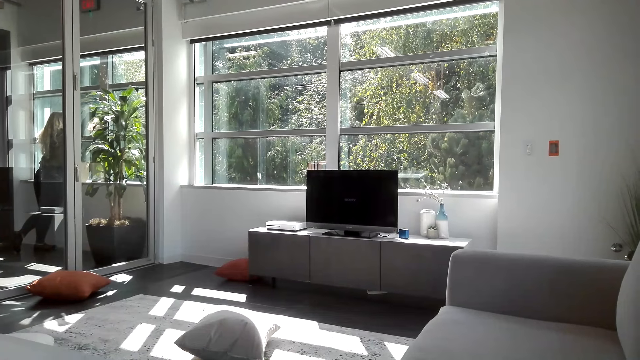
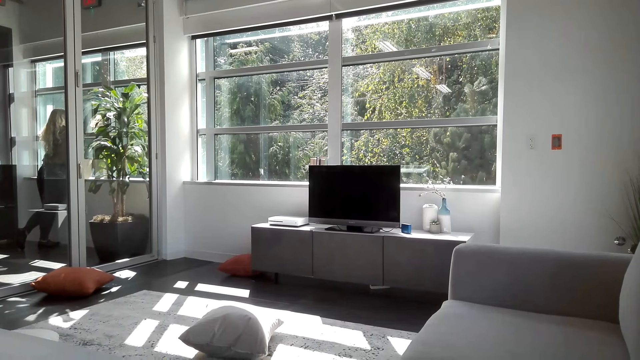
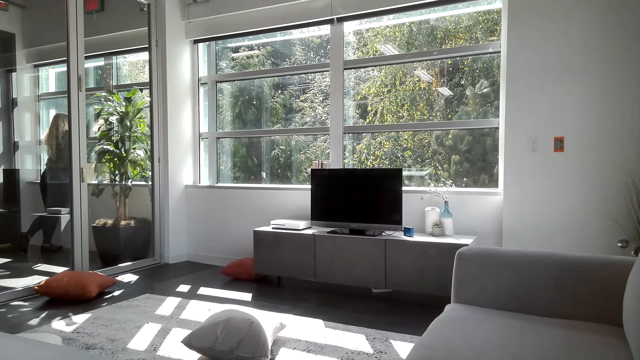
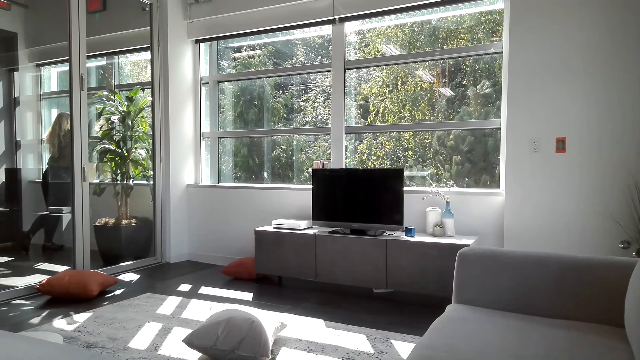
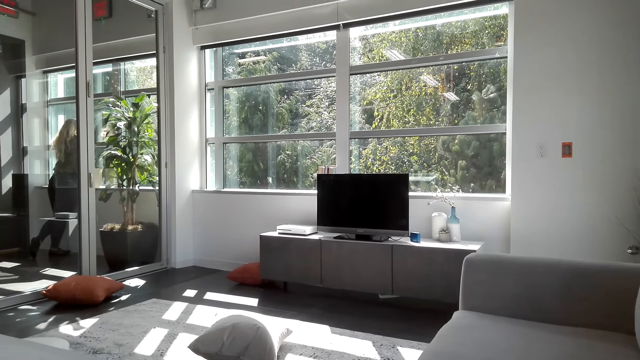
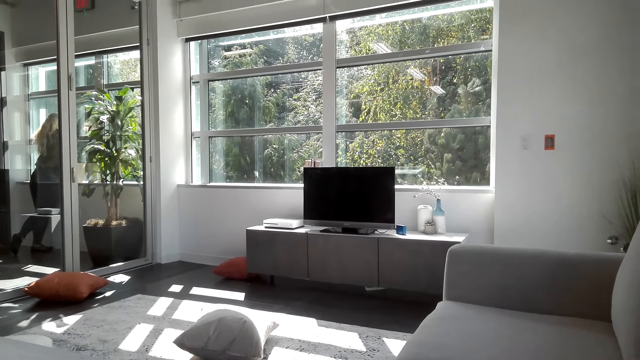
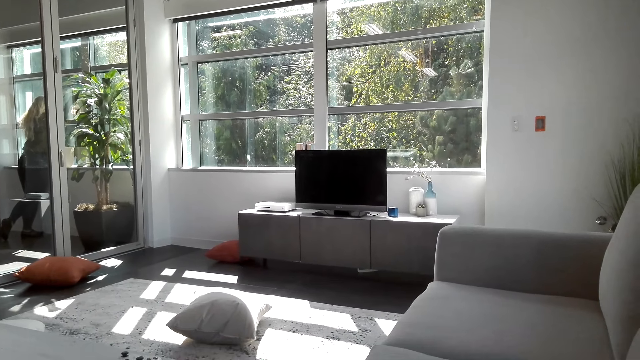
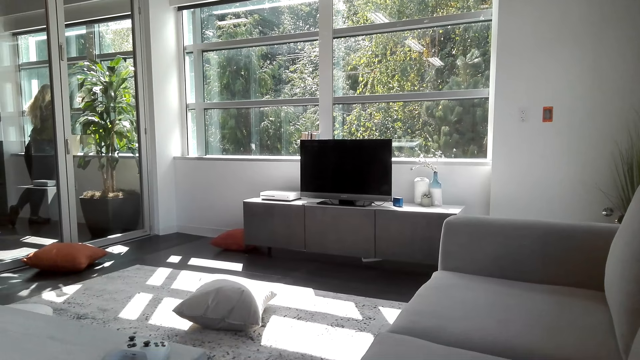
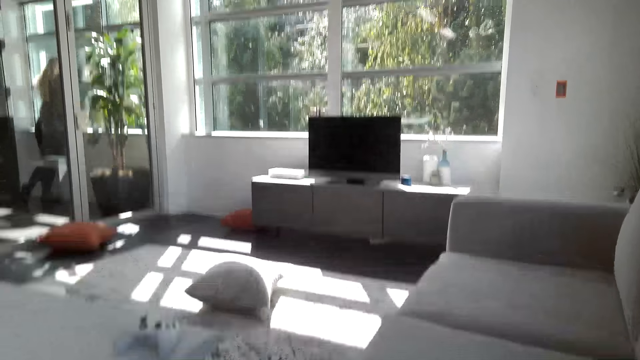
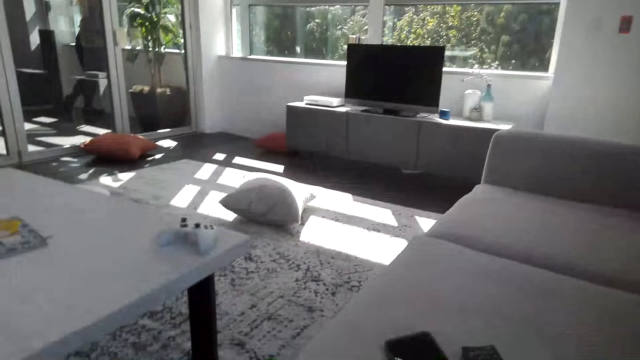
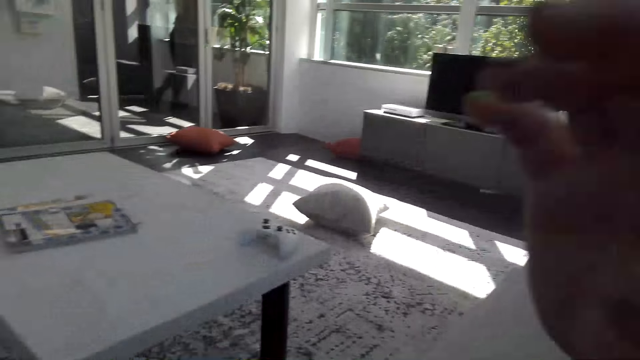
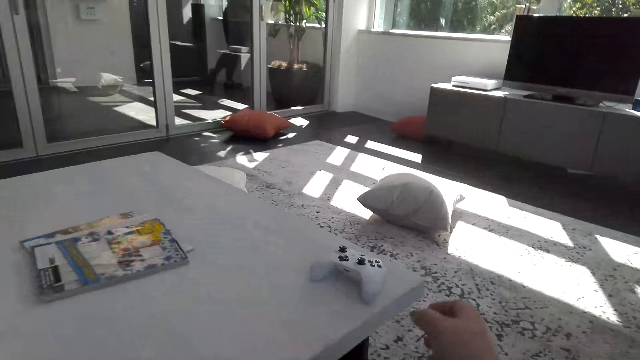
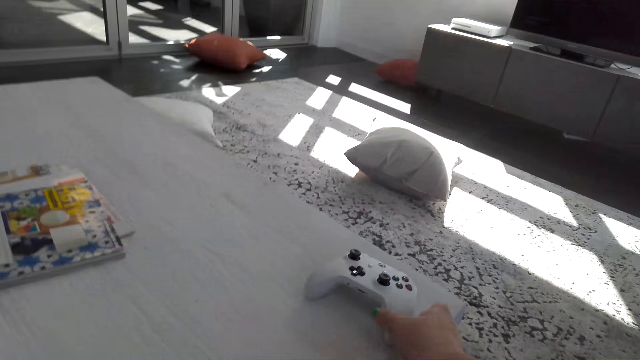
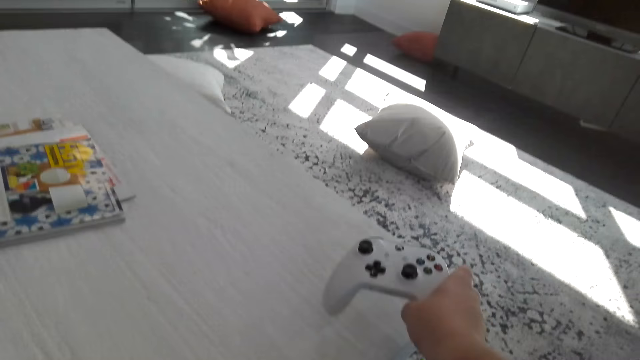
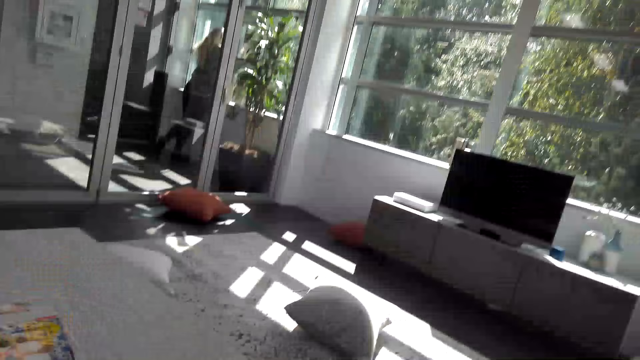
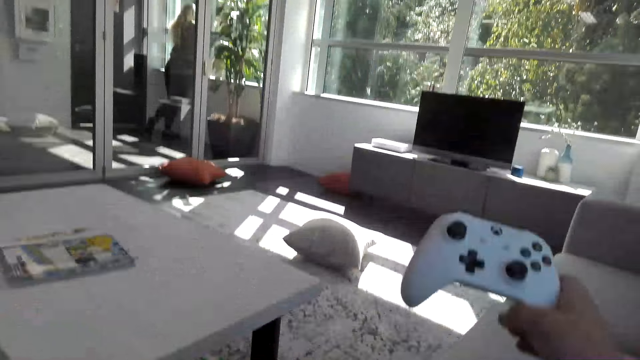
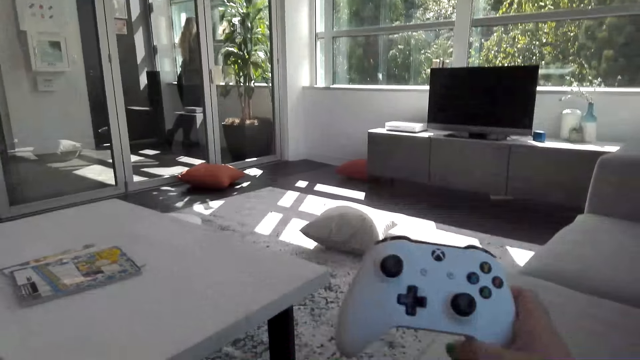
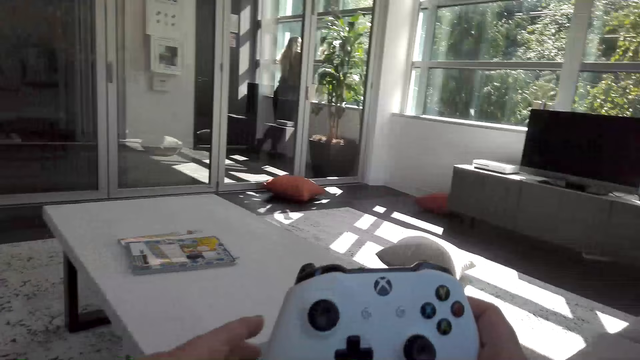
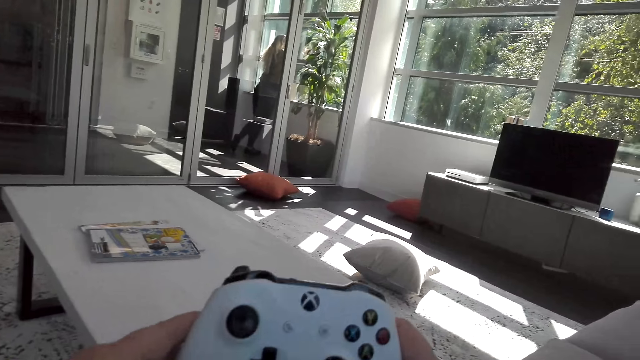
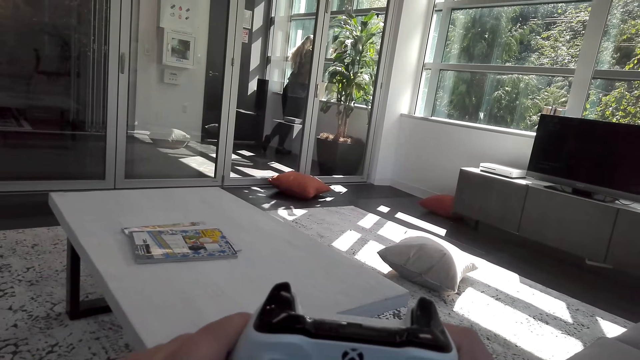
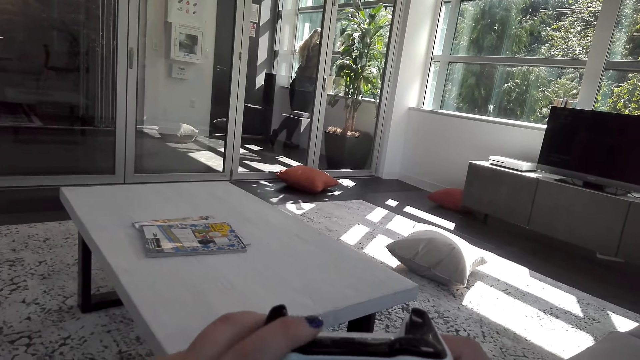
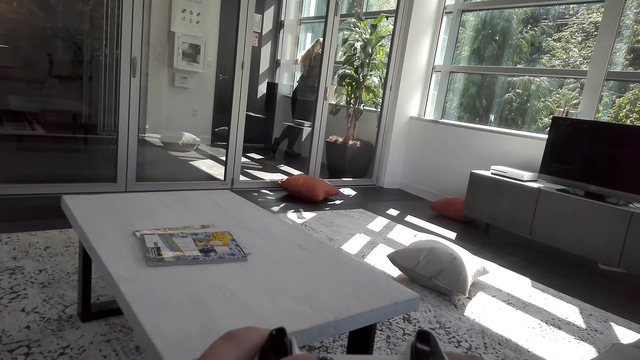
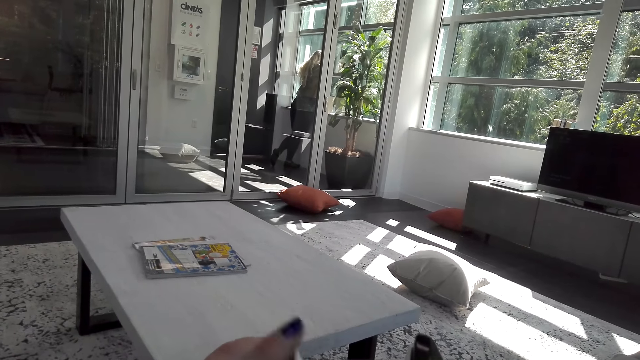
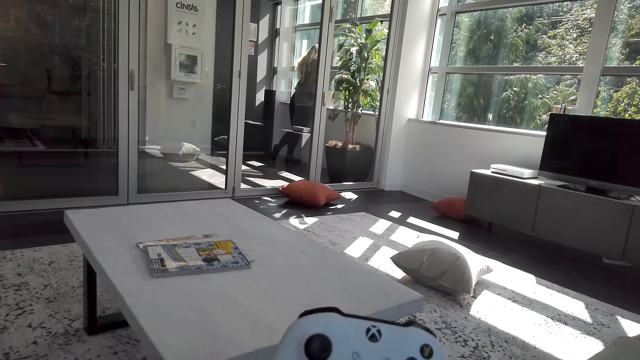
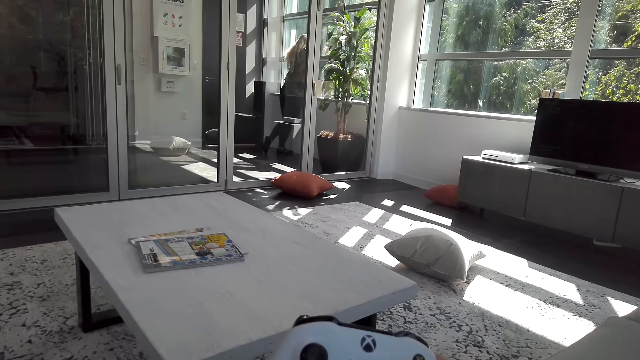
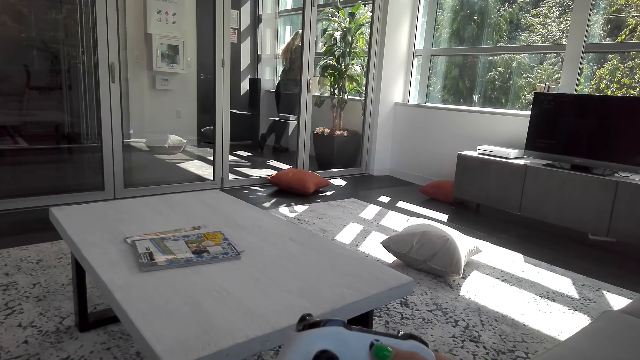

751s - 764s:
The camera wearer stares at the television. They interact with a man. The camera wearer picks up the gamepad from the table. They use the gamepad.

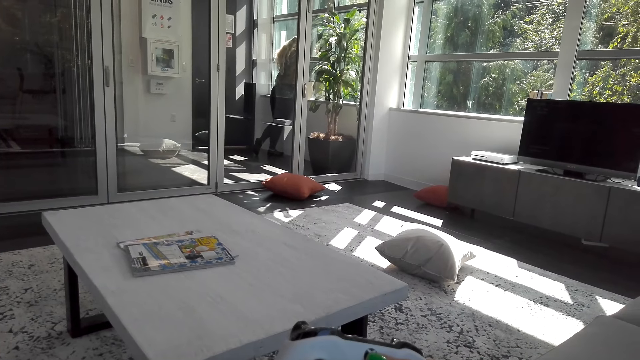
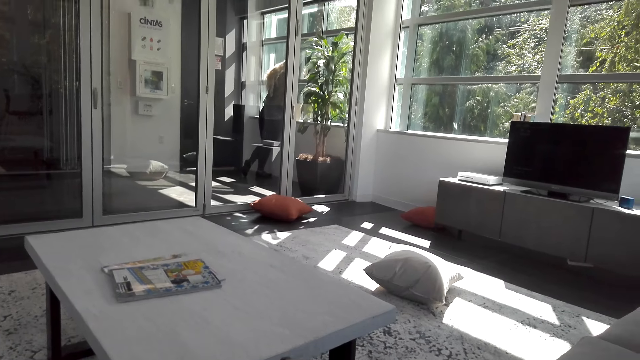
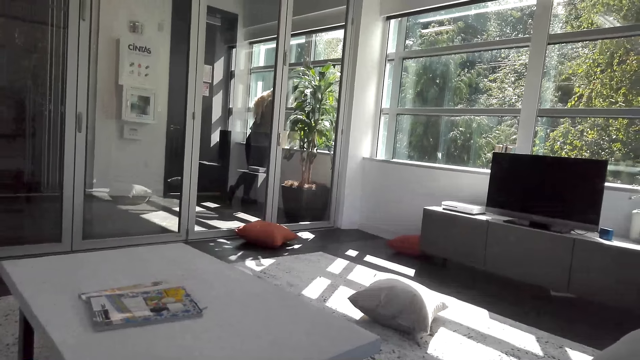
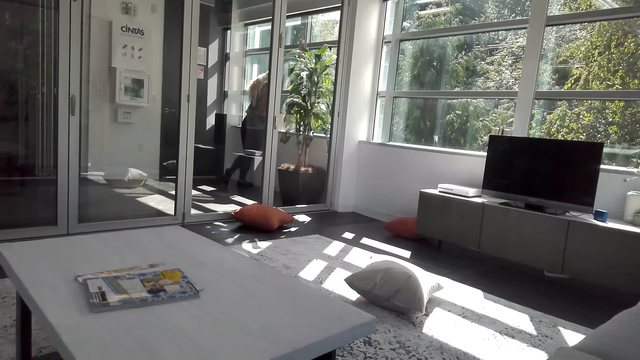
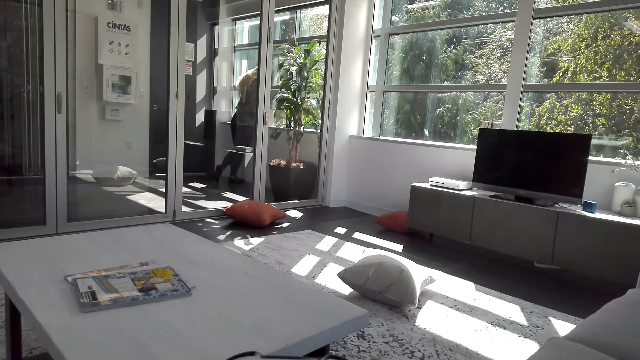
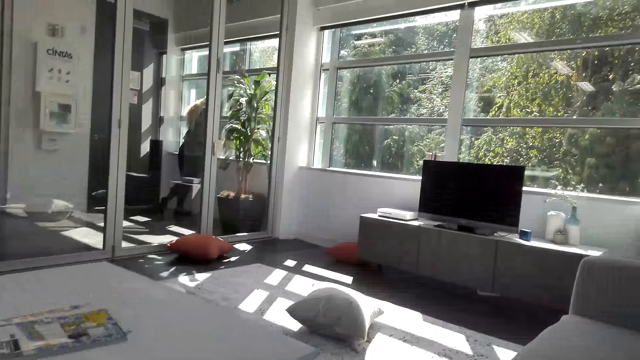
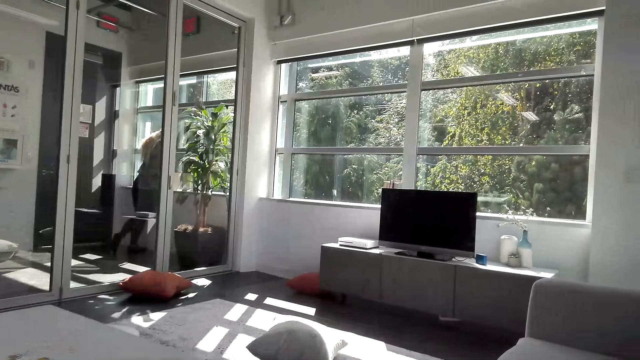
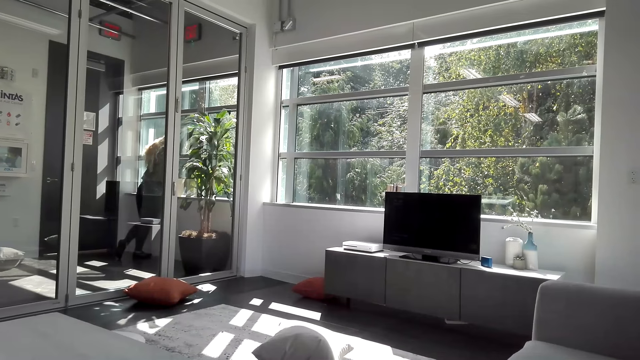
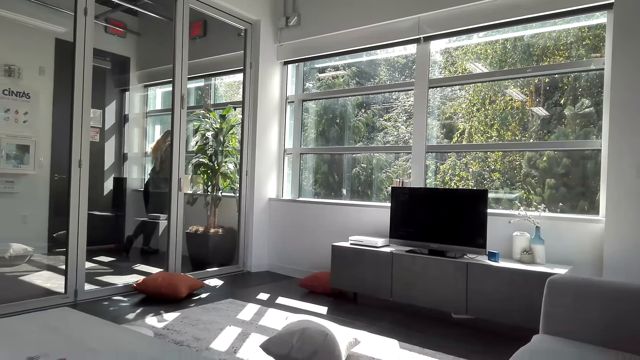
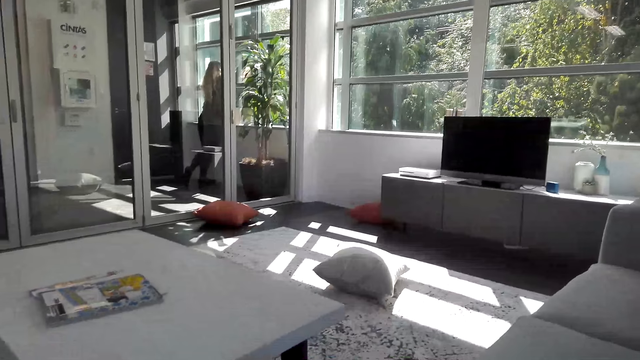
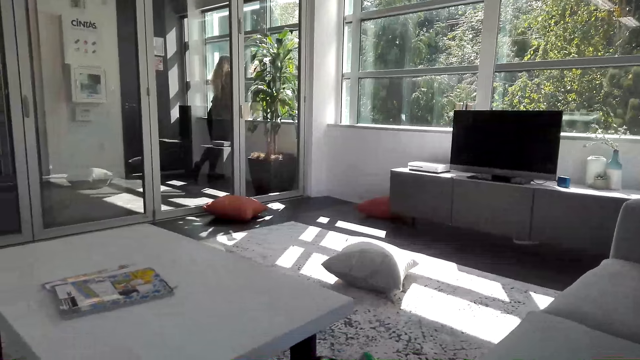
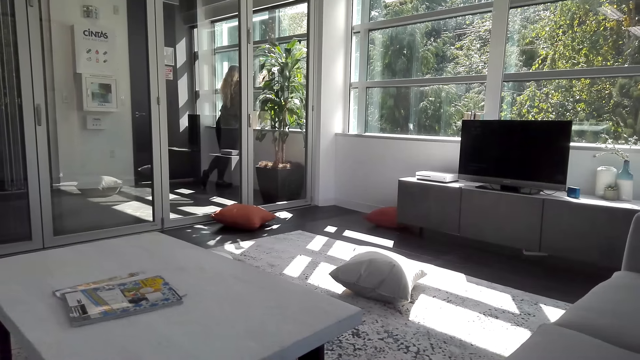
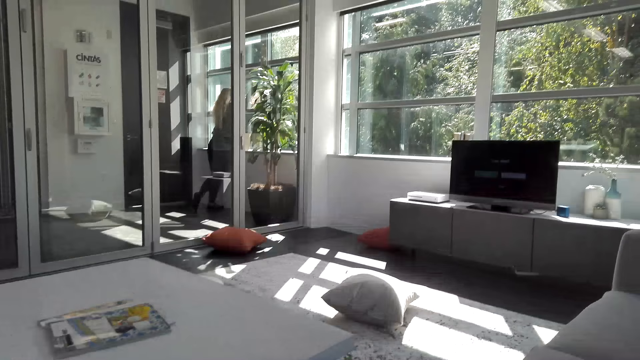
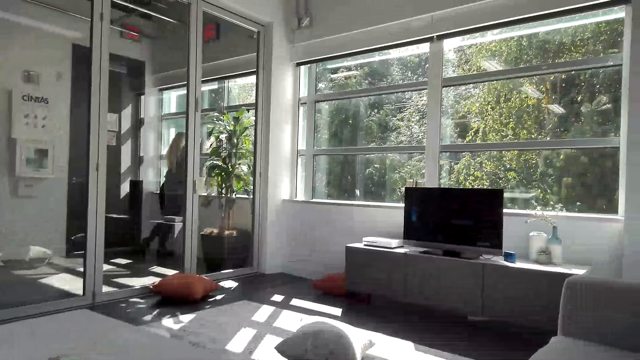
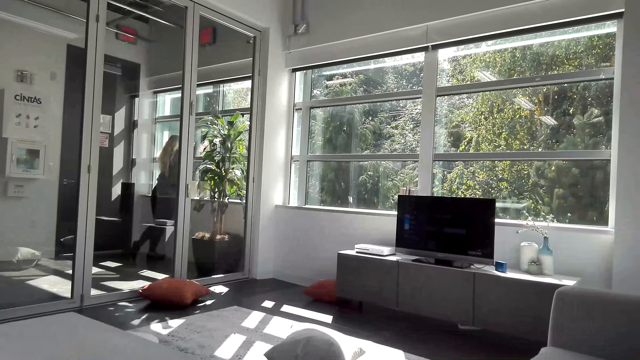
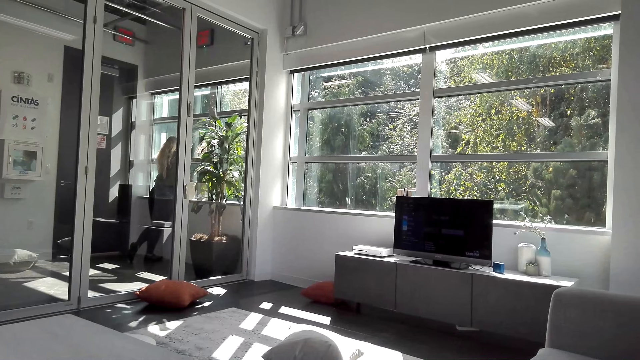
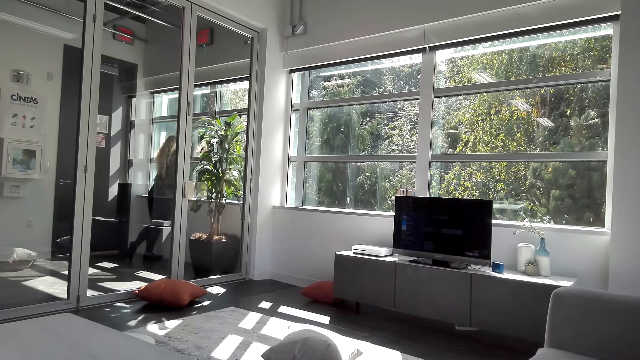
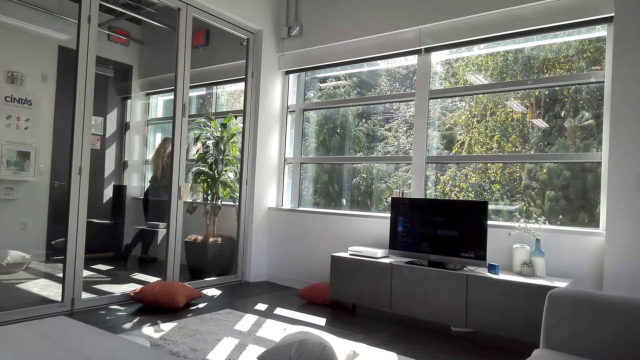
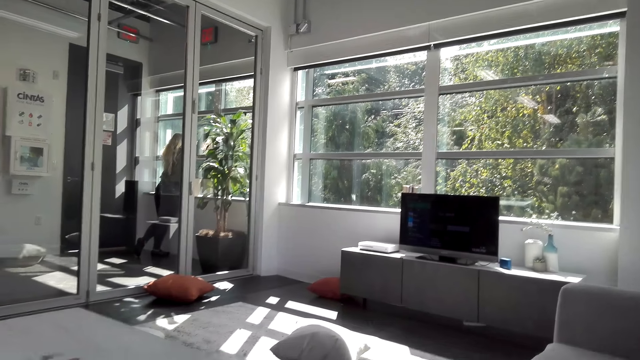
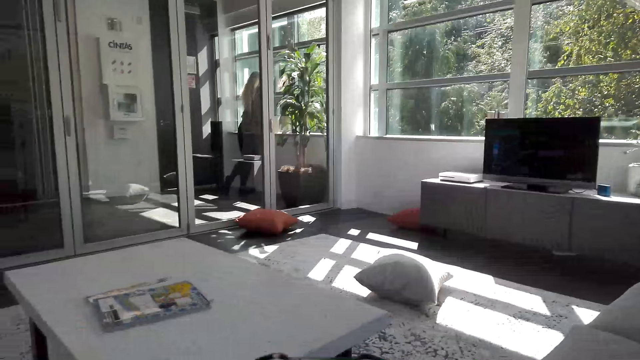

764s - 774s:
The camera wearer stares at the television.
